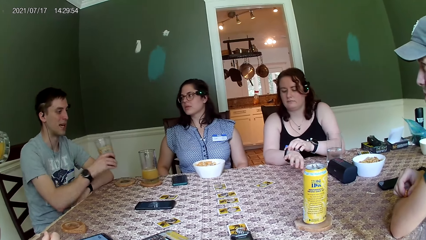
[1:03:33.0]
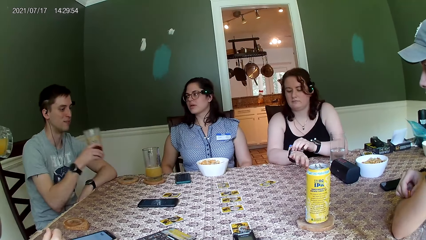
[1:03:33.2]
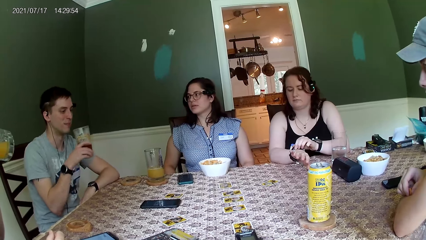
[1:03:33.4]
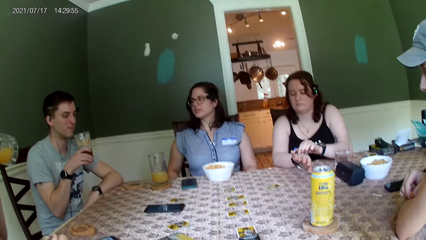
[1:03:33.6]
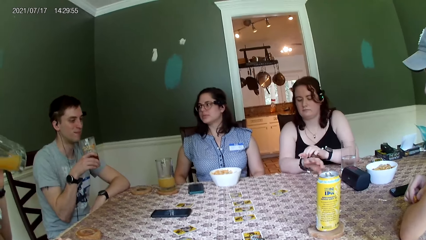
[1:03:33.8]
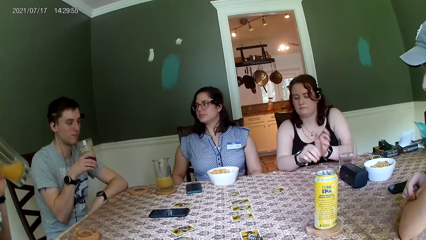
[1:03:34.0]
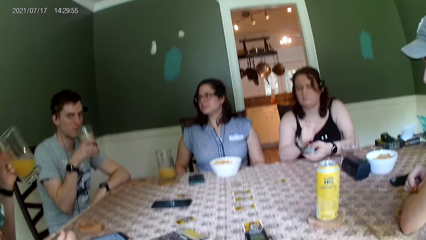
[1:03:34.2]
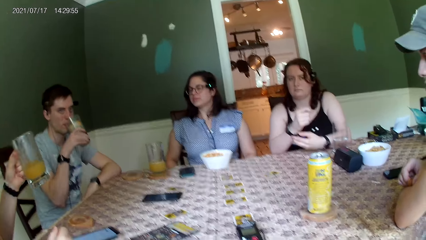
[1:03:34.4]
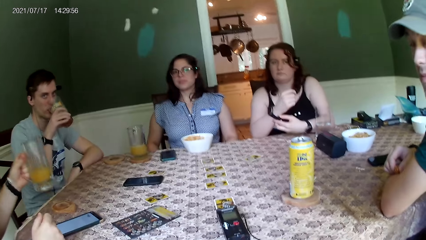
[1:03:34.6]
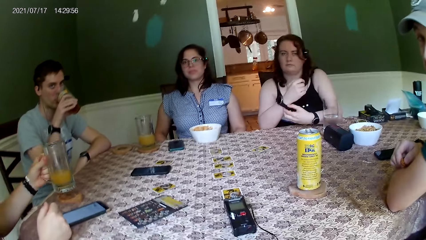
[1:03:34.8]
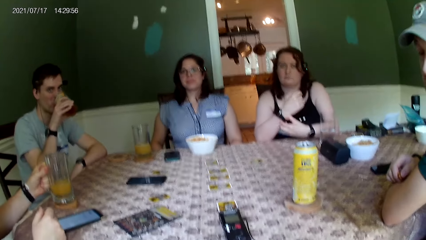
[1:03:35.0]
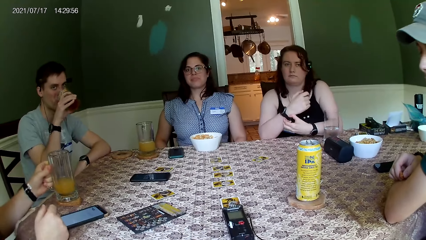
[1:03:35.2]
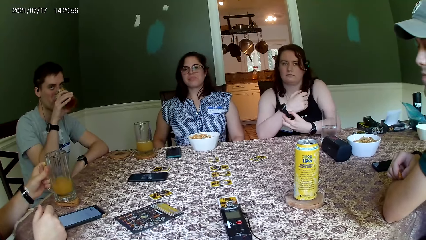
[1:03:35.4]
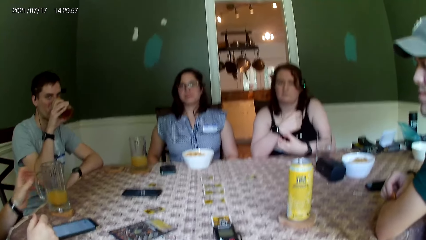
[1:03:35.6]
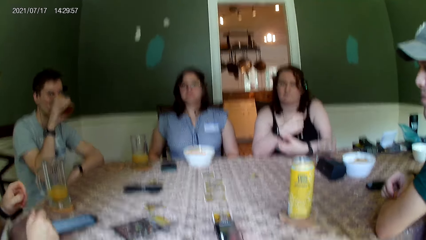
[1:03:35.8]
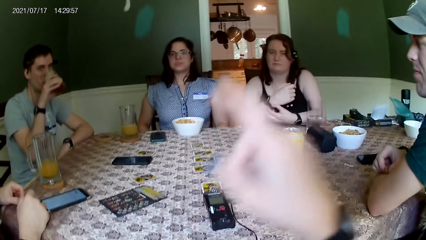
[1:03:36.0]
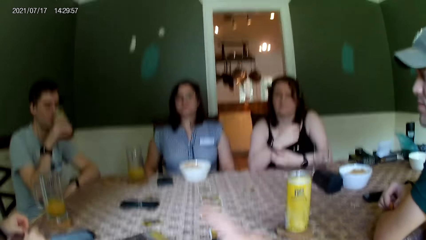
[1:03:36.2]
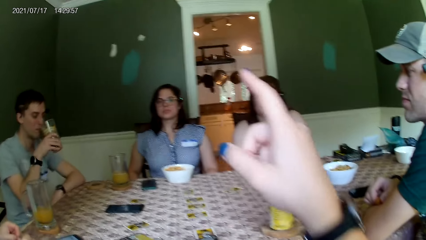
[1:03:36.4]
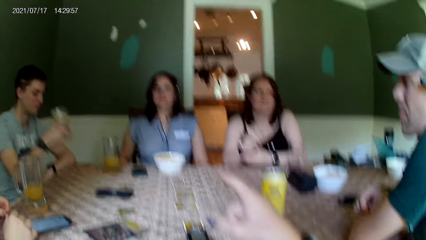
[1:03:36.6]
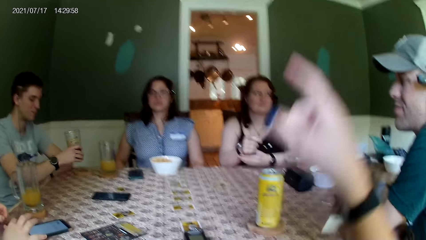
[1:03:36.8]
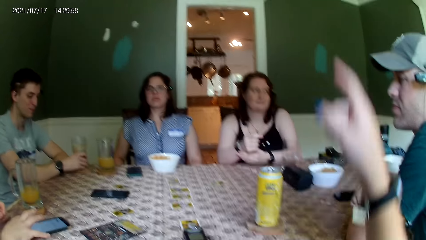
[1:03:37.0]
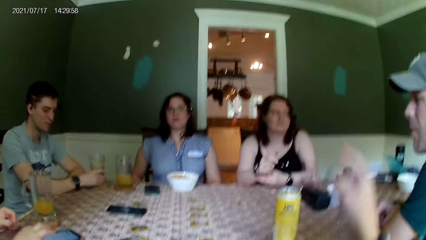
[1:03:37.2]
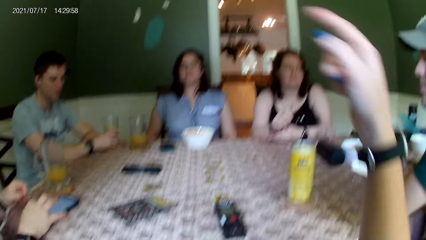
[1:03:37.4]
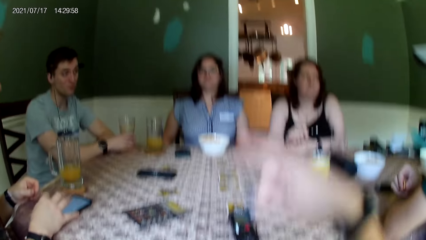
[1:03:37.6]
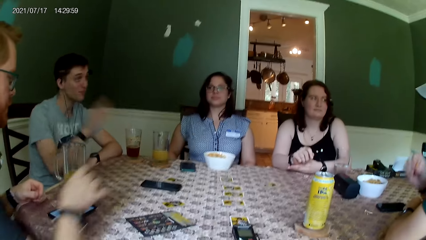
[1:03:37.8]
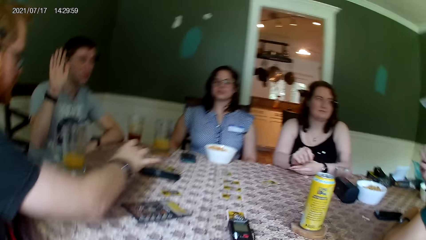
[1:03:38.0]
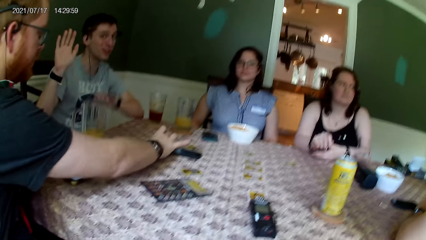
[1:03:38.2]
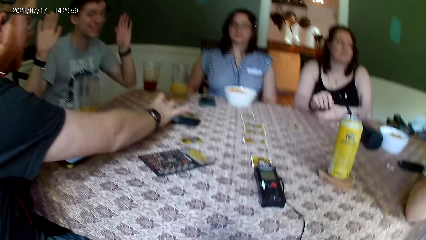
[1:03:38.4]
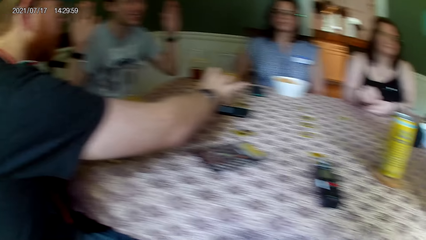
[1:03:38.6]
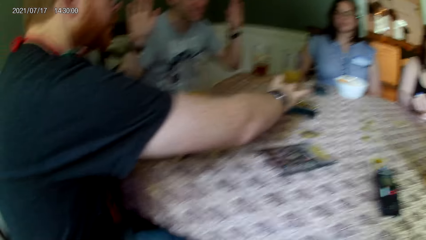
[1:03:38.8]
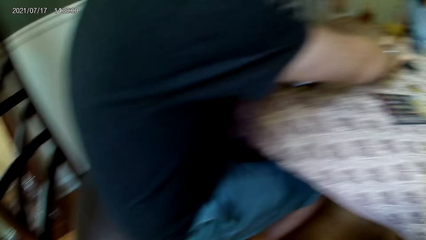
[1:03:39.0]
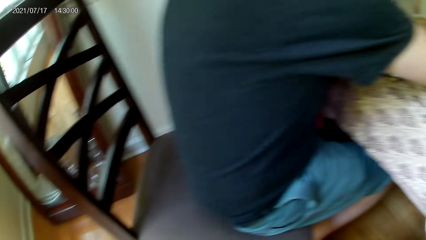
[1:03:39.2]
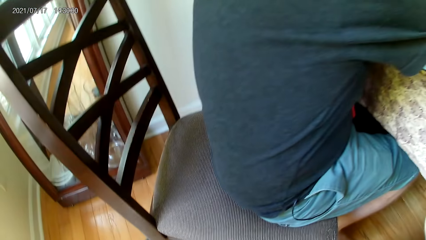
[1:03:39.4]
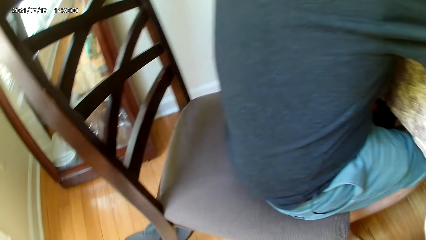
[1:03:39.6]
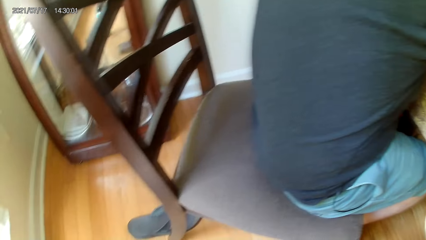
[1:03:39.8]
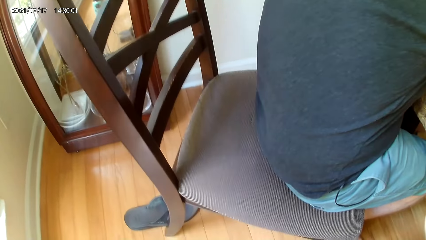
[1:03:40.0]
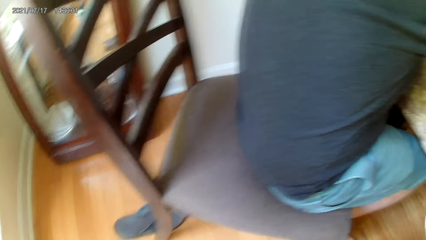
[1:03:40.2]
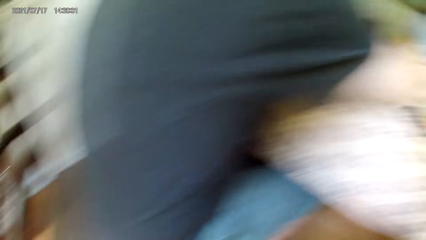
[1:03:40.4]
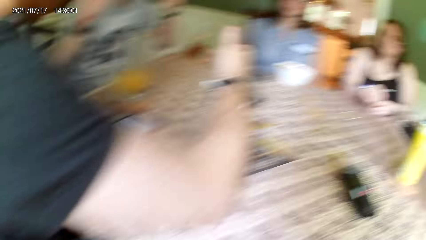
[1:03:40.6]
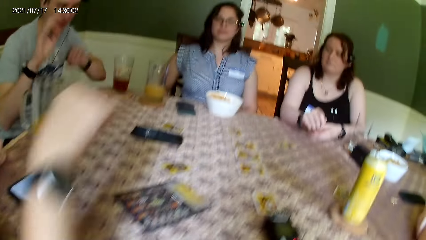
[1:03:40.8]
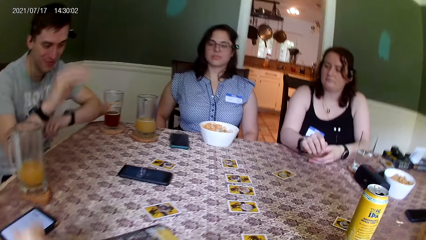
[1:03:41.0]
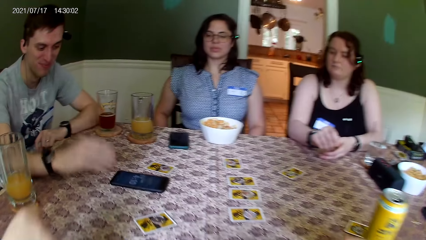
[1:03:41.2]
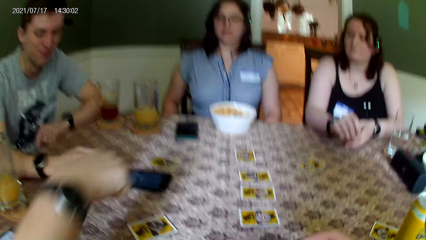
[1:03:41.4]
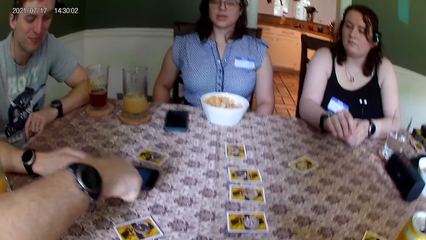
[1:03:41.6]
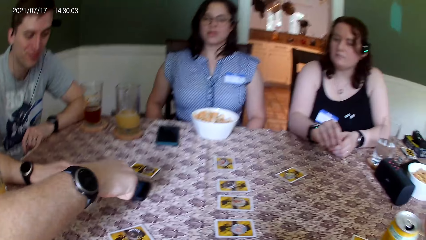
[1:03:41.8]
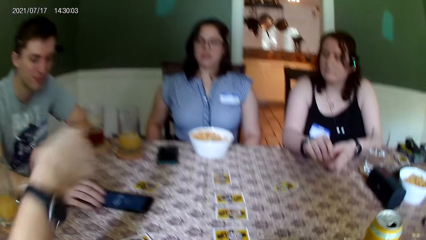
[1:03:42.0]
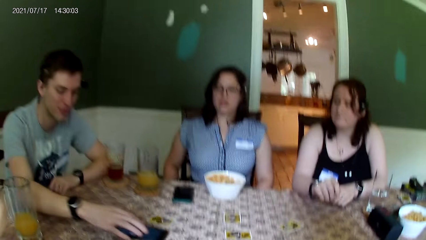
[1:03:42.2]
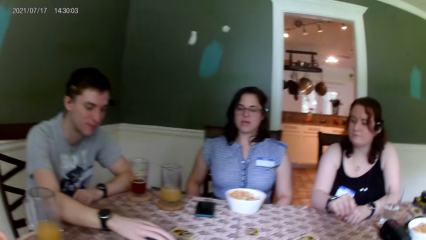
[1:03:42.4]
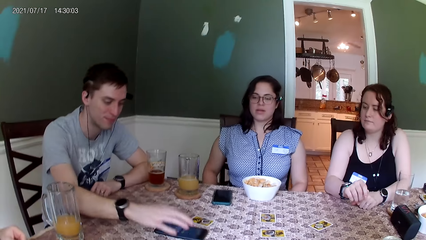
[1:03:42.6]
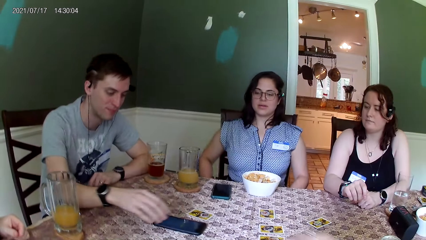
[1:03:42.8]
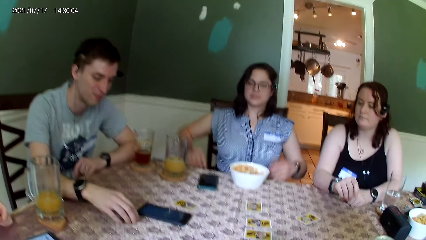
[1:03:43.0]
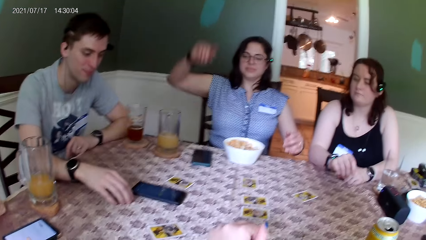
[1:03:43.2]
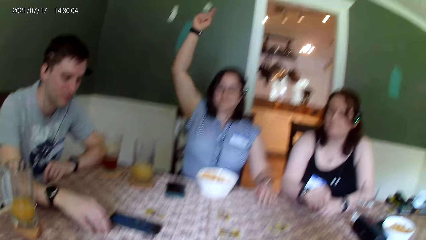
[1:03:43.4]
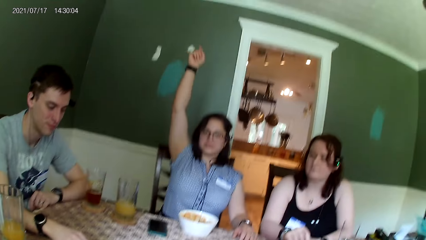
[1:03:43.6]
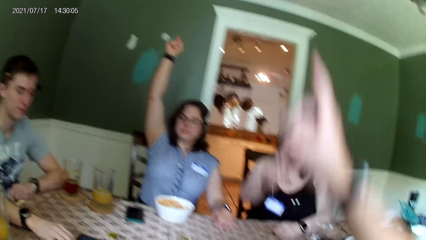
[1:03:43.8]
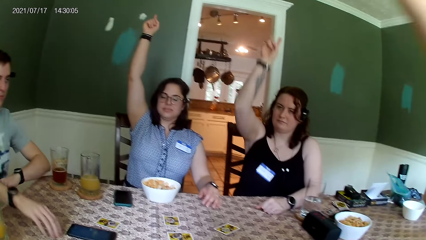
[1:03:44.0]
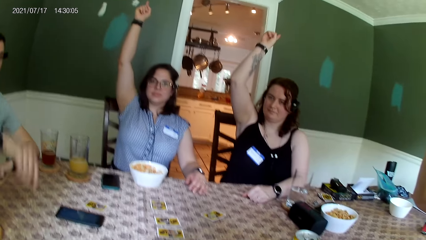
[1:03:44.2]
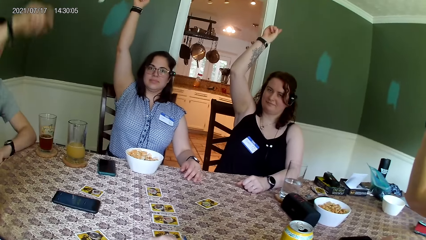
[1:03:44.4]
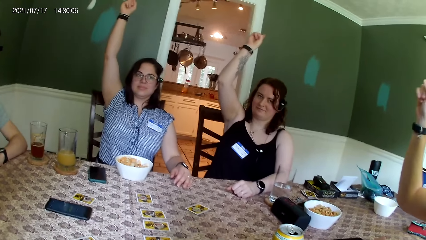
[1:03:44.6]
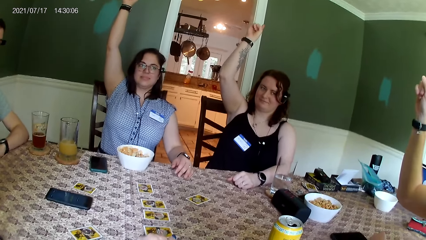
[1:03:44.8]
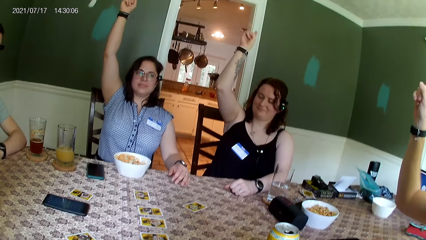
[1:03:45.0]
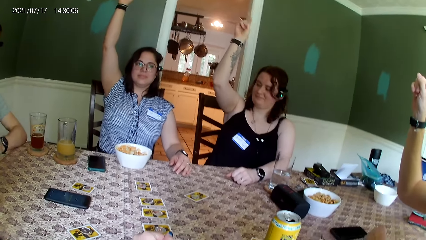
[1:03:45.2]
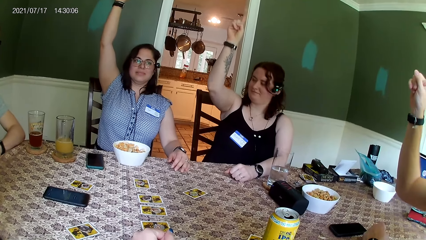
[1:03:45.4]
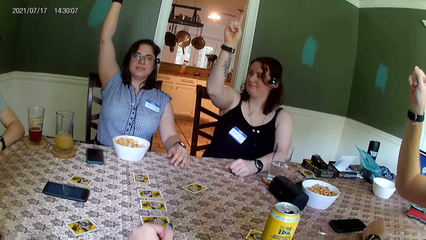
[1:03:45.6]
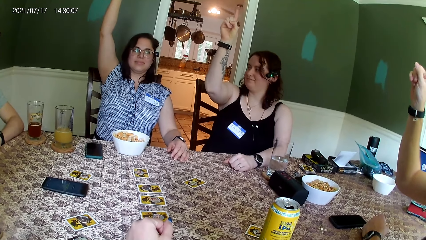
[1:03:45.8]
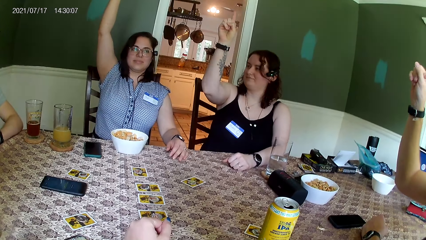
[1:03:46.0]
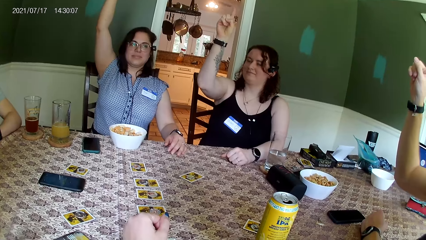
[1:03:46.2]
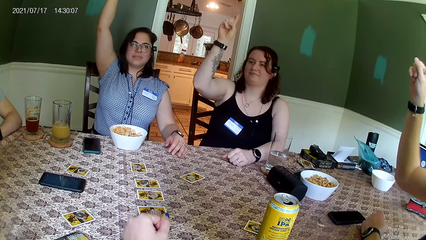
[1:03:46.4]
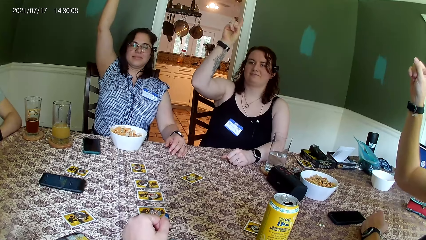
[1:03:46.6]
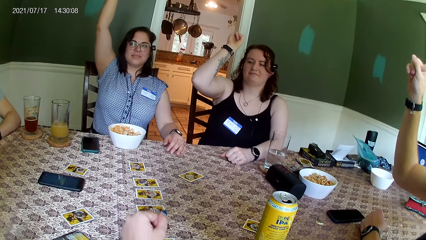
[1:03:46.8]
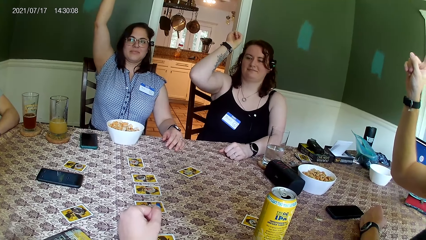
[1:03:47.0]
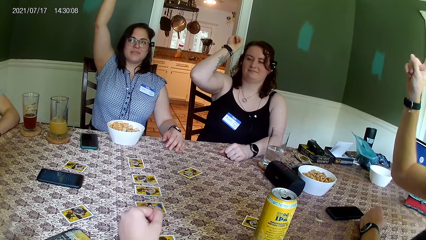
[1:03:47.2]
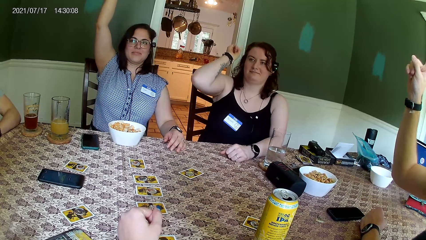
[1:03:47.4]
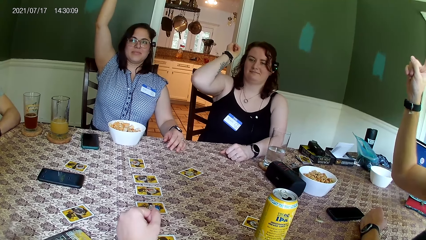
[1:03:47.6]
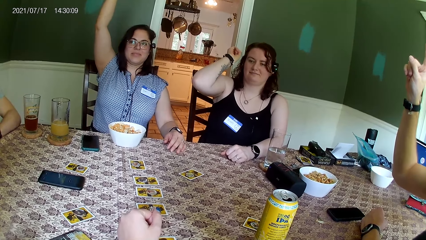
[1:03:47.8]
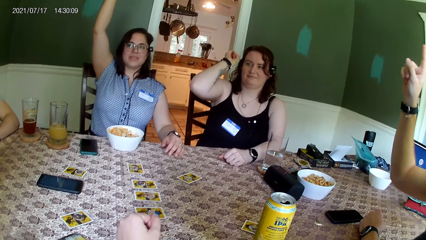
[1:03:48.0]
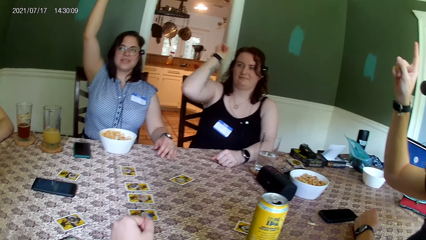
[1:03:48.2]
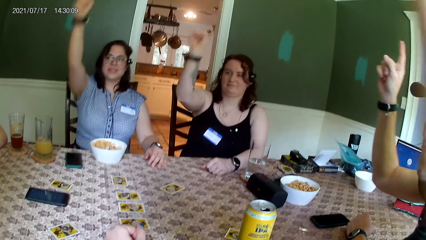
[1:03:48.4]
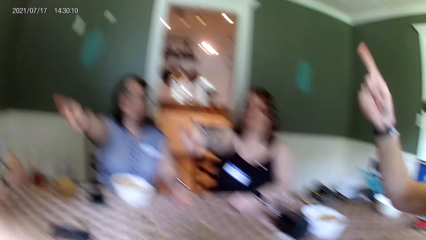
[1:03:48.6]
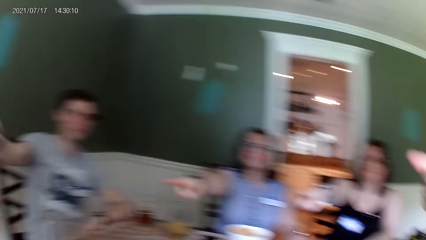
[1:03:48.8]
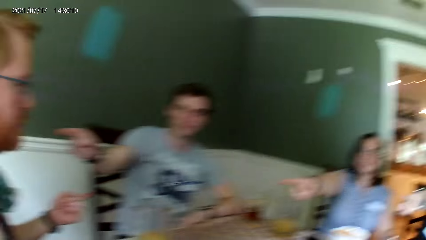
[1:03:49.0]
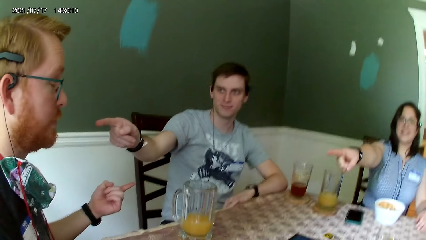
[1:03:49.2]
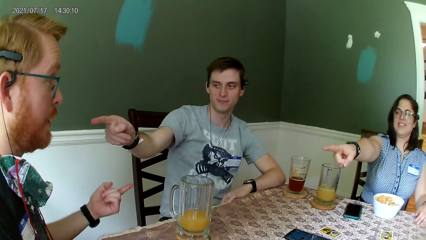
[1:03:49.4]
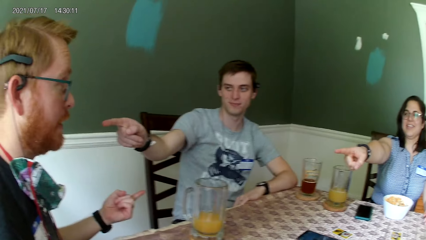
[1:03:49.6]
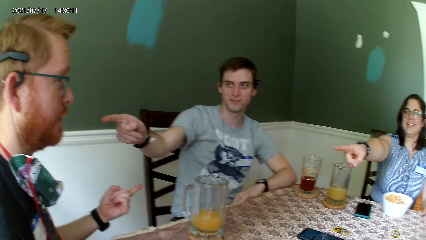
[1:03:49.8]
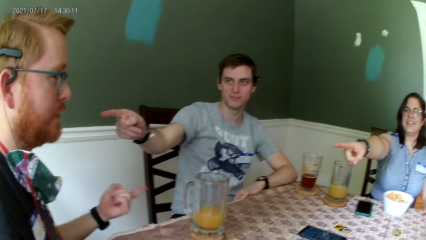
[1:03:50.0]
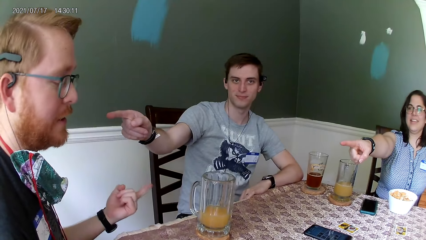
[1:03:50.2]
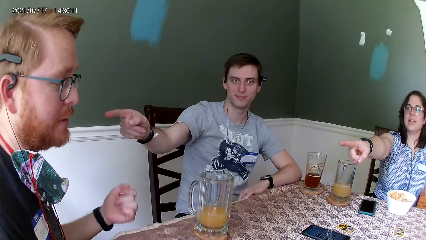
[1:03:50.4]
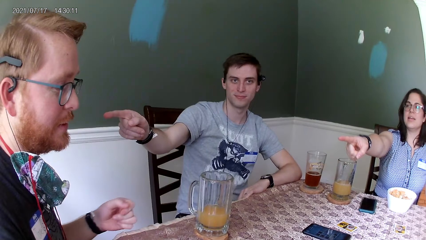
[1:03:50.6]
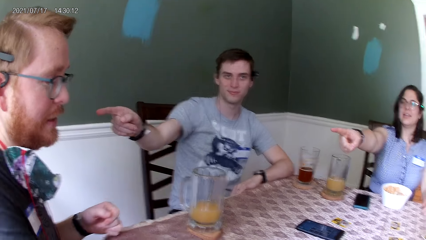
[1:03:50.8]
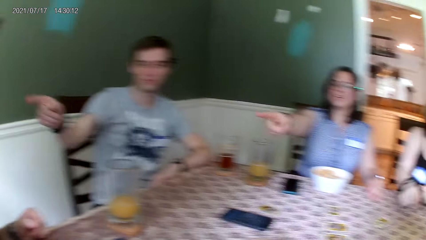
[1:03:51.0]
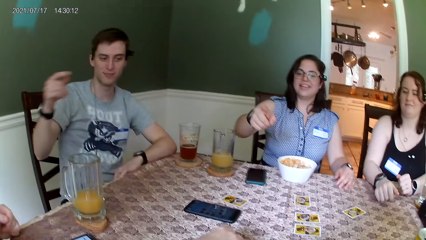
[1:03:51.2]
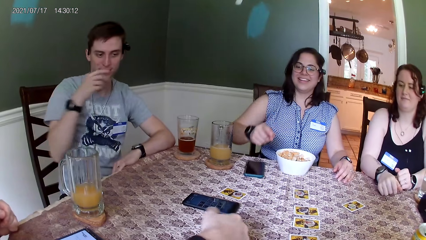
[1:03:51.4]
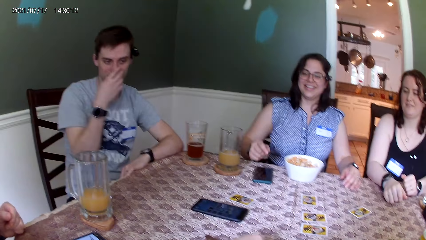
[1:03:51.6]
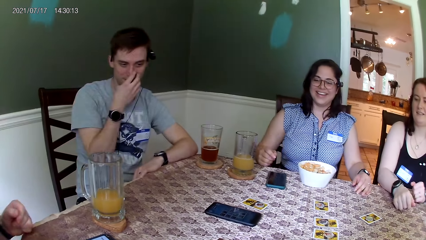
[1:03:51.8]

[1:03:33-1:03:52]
The camera wearer looks at a person. The man drinks from the glass of wine with his right hand. Another man places a glass of juice on the table with his right hand. The camera wearer points a finger with the right hand index finger. They gesture with the right hand index finger. The other man touches a phone on the table with his right hand. The camera wearer looks at the fridge. The first man touches the phone on the table with his right hand. The camera wearer looks at the cards on the table. The woman raises her right hand. The other woman raises her right hand. Another man raises his right hand. The first man raises his right hand. The camera wearer looks at another person. They look at the first person. The first woman points her right hand to the second man. The first man points his right hand to the second man. The camera wearer looks at another person. The first man touches his face with his right hand.
